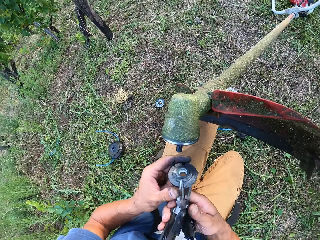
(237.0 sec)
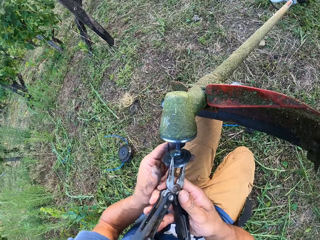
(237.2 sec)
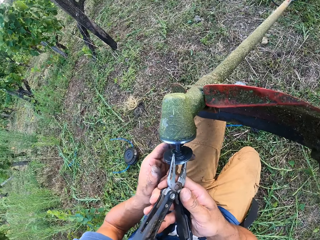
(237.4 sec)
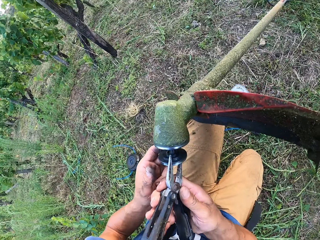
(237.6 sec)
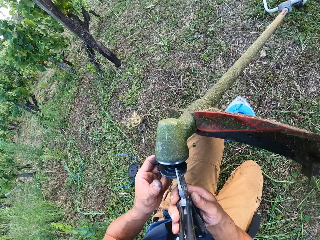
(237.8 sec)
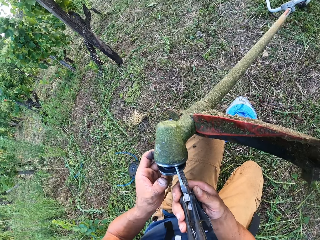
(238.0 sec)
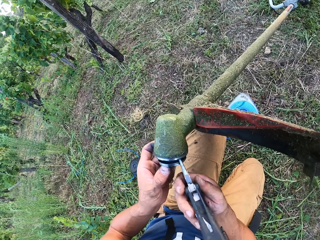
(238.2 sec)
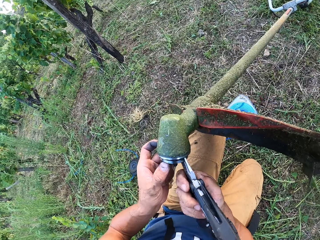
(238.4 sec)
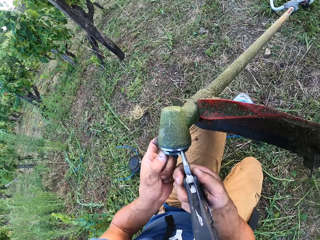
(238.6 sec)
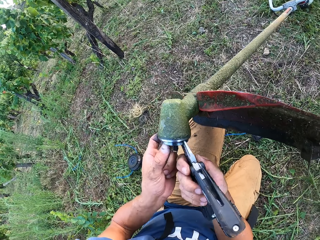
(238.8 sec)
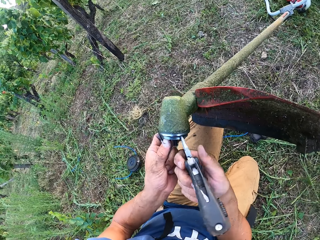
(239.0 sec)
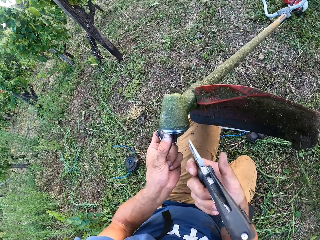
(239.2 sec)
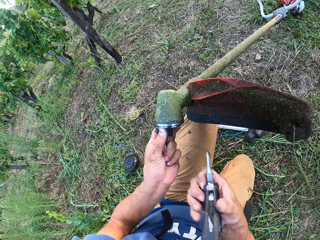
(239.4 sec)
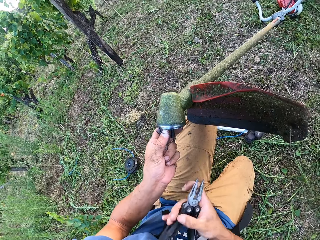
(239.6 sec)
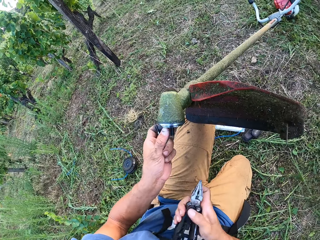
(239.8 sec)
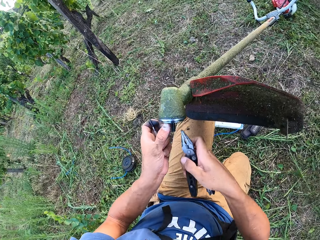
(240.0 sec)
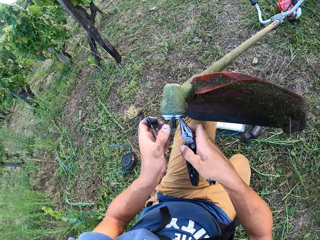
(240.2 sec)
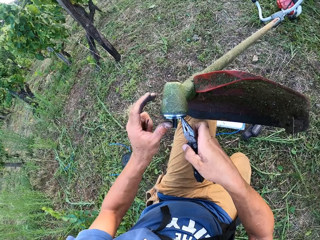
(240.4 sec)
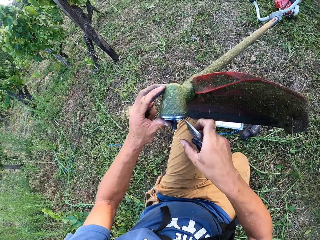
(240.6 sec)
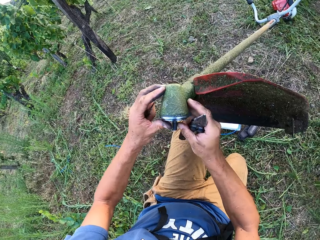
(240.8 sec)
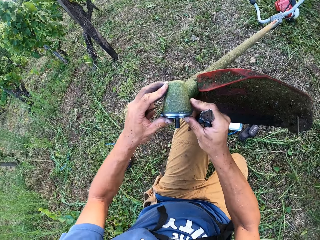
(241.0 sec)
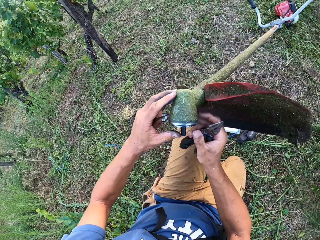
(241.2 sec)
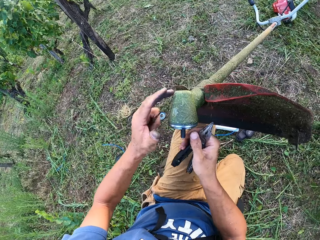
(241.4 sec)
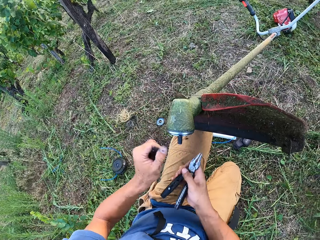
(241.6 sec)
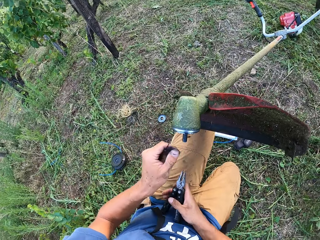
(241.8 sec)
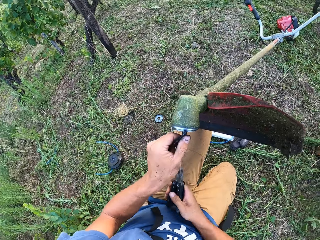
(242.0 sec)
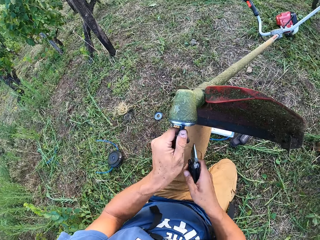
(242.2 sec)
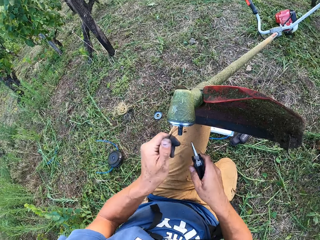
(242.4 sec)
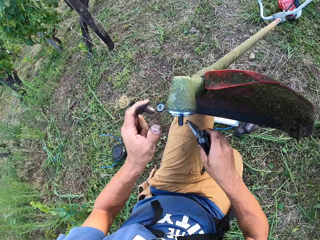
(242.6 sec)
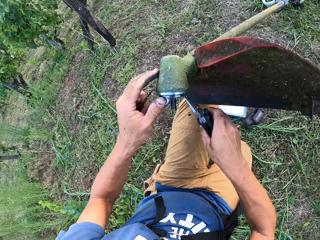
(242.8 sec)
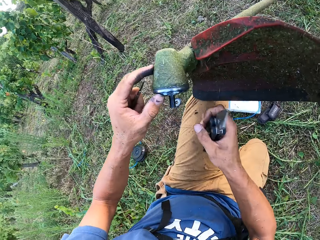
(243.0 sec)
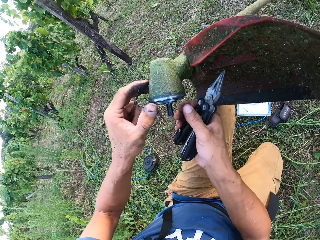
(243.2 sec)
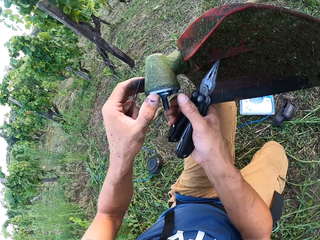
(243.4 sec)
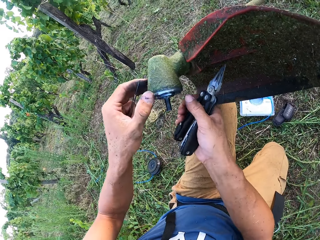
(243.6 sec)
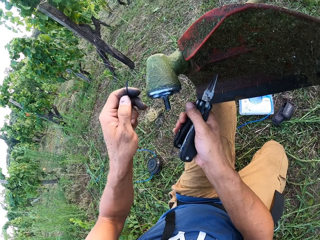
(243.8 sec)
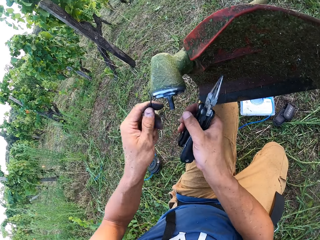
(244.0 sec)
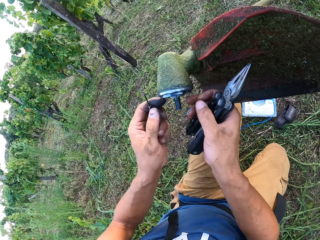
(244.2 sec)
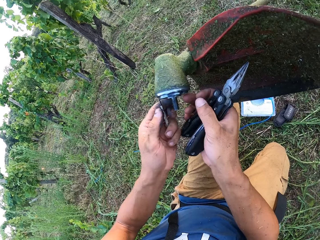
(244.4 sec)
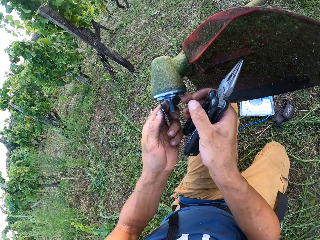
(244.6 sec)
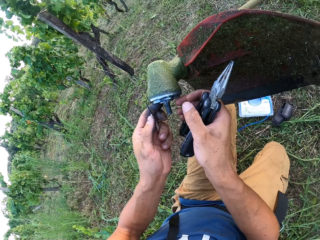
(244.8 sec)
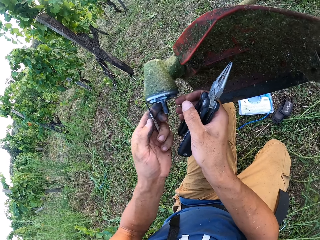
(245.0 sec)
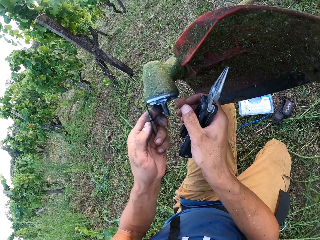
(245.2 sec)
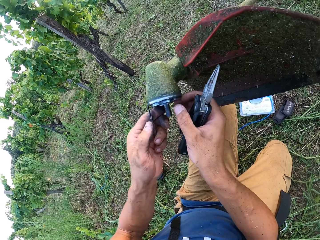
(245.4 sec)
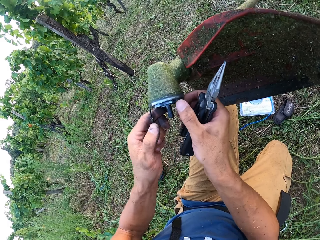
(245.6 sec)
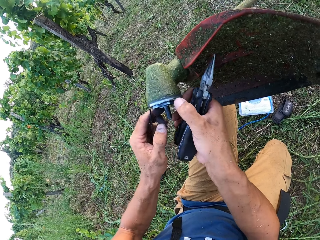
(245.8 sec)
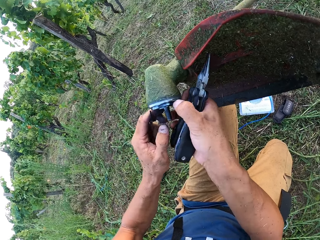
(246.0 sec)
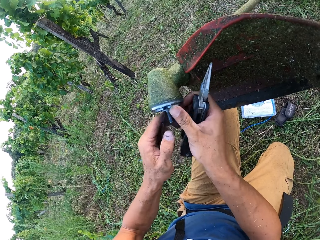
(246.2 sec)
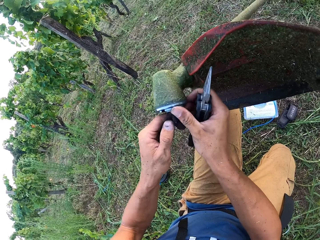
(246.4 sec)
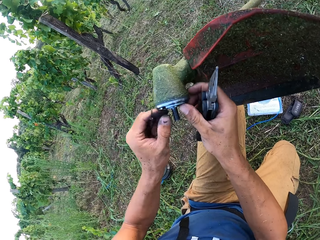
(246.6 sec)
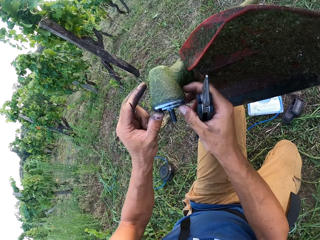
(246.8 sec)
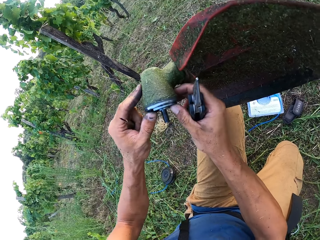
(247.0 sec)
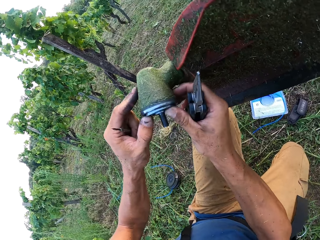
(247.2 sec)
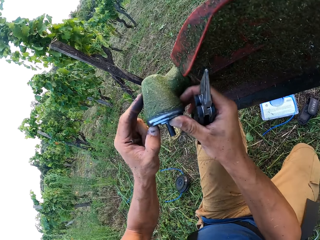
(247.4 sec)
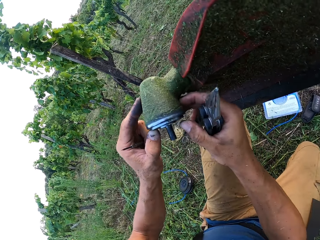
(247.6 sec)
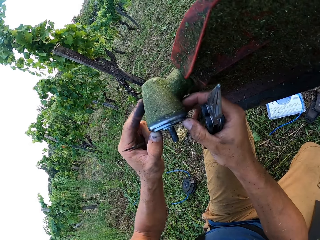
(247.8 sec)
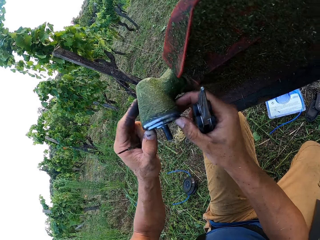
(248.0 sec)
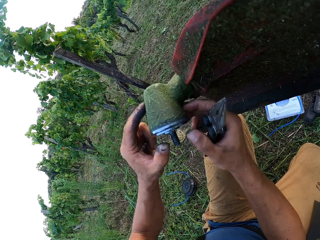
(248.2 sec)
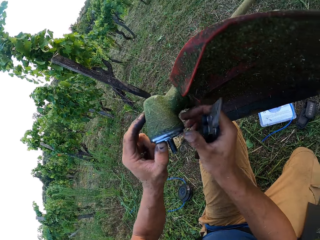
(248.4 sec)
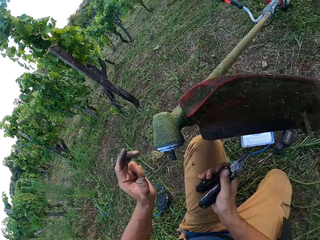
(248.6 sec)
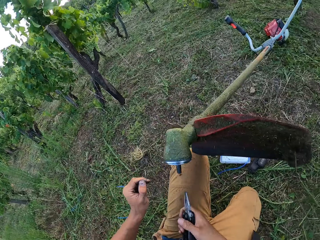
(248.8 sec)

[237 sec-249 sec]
The camera wearer puts the lid back on the brush cutter. They push in the rotary with both hands. They adjust the rotary with both hands in the hoe head.

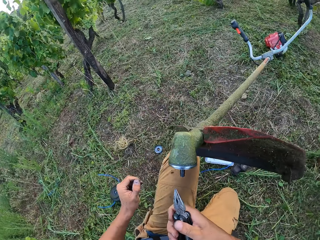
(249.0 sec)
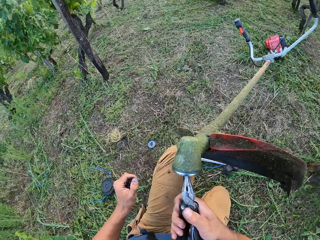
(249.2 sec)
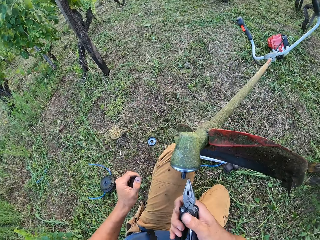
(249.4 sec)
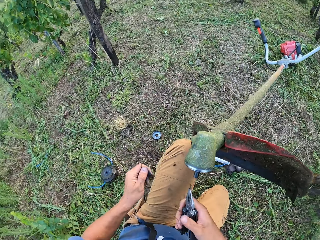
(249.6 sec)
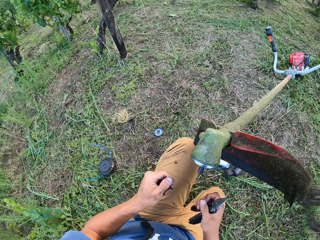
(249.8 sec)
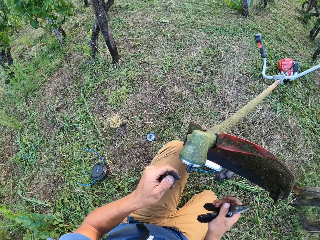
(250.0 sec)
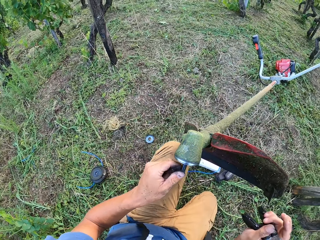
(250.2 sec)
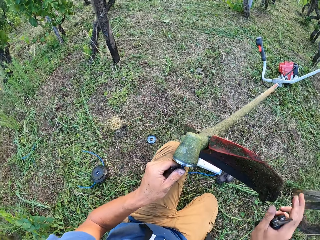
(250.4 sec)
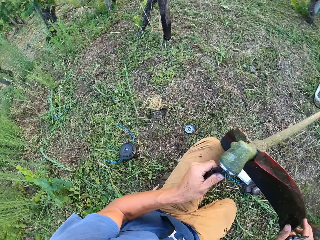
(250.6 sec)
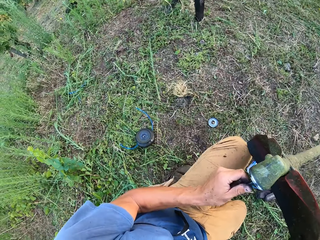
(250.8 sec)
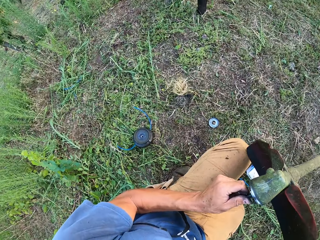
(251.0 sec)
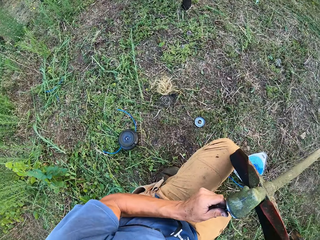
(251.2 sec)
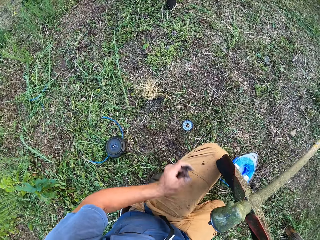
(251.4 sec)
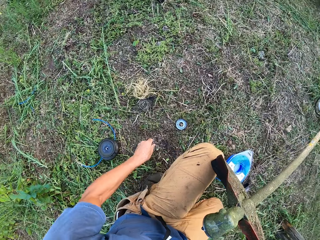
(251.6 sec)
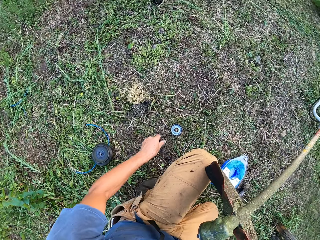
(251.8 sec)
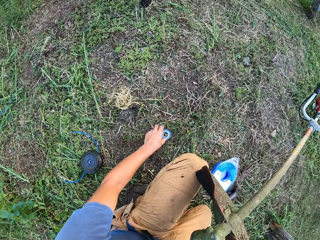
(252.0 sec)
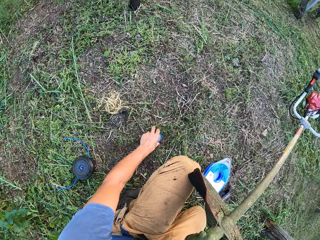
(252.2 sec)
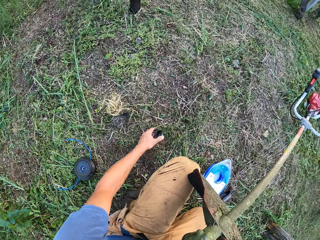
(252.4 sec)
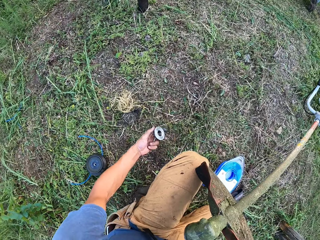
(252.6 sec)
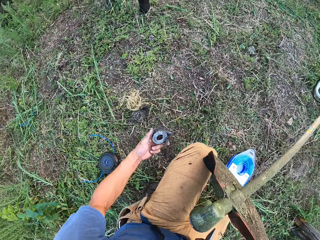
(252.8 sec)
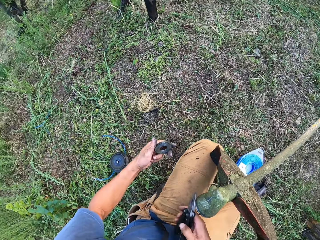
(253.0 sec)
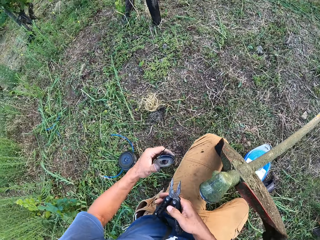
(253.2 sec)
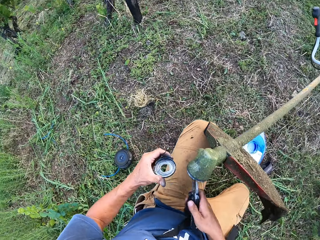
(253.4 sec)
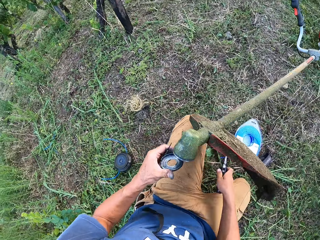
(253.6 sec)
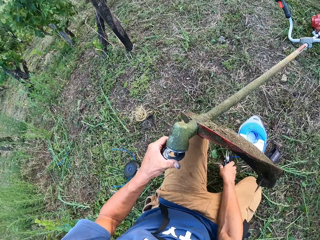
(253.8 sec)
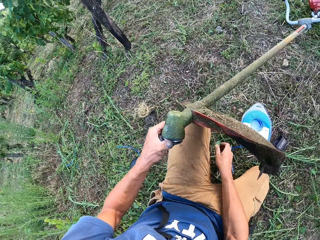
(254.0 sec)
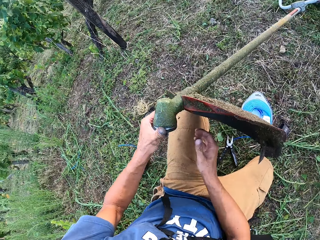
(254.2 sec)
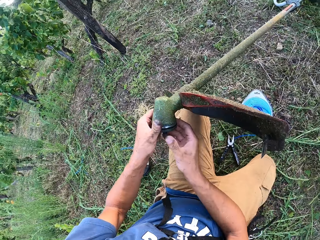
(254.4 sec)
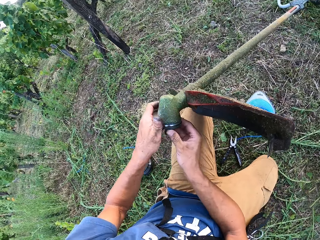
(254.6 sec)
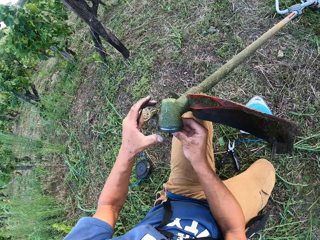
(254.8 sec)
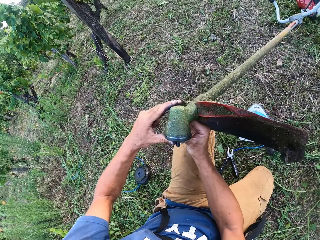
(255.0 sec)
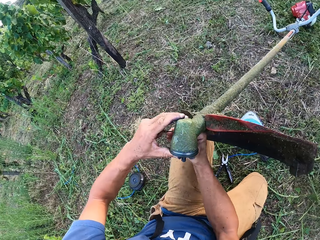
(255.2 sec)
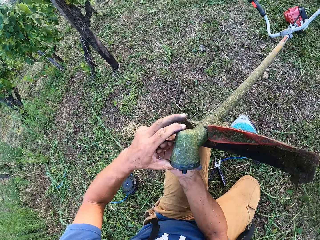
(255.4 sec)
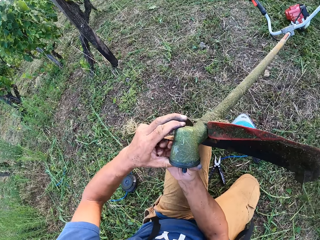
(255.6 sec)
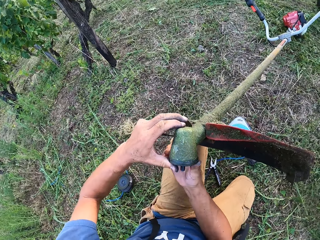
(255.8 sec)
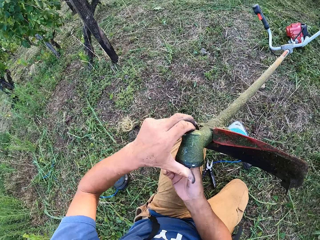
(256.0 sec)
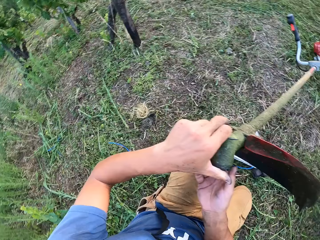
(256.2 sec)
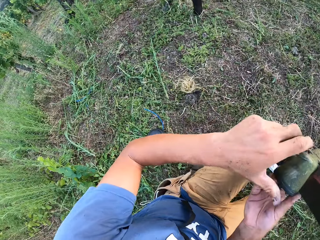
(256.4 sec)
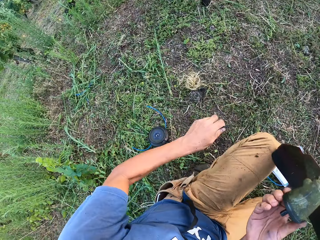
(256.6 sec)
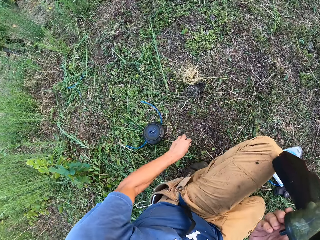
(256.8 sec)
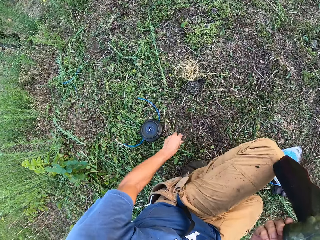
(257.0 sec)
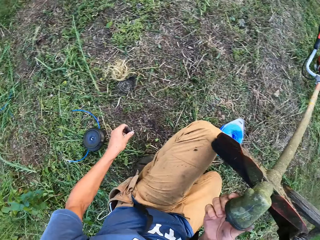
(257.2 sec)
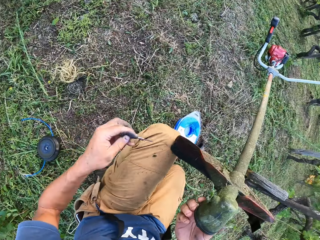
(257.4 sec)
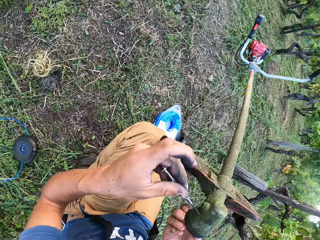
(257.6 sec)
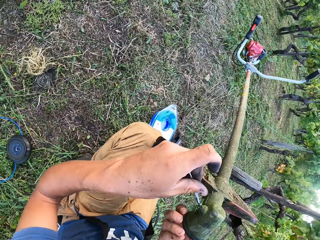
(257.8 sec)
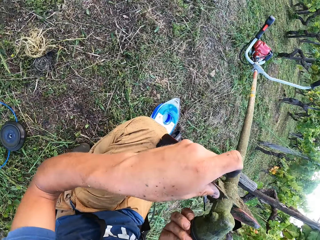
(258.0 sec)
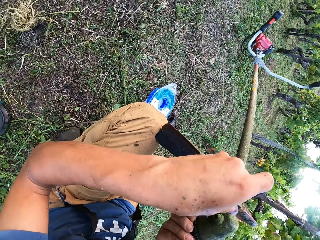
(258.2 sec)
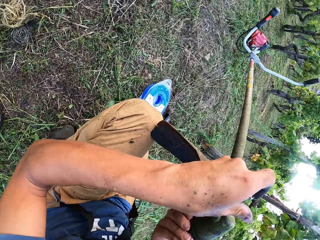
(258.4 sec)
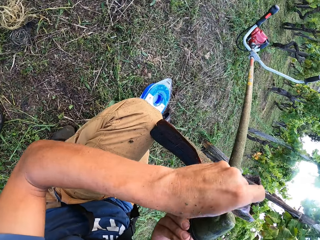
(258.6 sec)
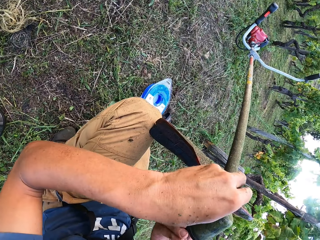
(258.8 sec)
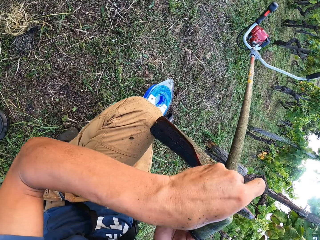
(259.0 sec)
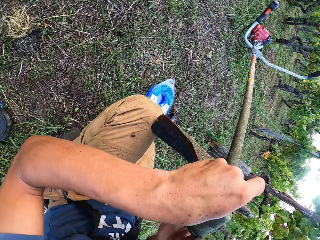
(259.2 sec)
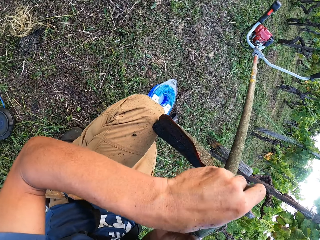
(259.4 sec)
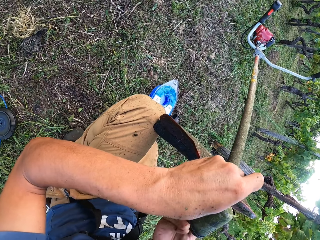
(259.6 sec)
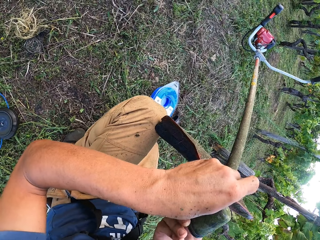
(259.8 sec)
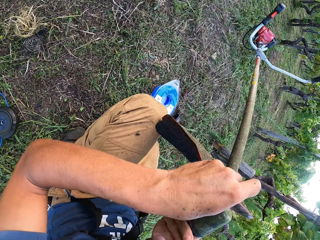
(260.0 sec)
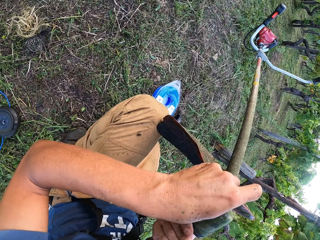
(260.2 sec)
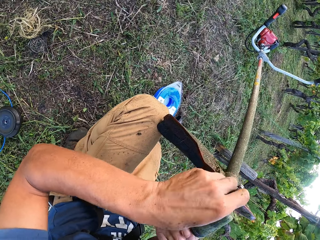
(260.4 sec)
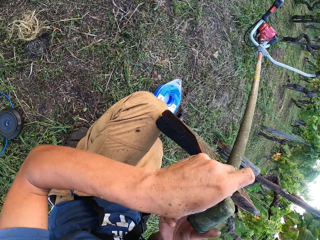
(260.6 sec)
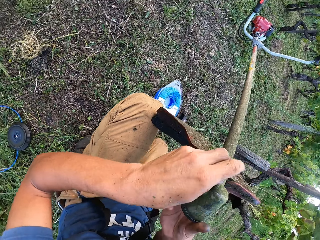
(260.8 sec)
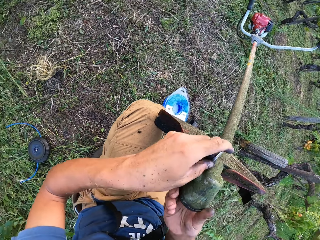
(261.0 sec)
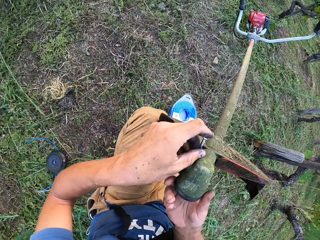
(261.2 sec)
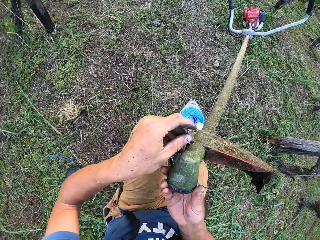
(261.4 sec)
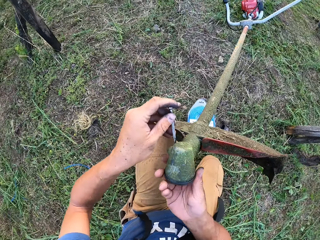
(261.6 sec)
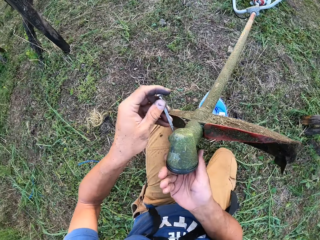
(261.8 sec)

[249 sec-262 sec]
The camera wearer hits the rotary with the plier in his right hand. He picks up the rotary cover from the floor with his left hand. He fixes the rotary cover on the rotary with his left hand. He adjusts the rotary cover with both hands on the rotary on the hoe head. He picks up pins or a screwdriver from the floor with his left hand. He inserts the screwdriver in the brush cutter. He clears the hoe head with the pin.
